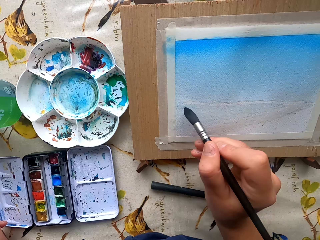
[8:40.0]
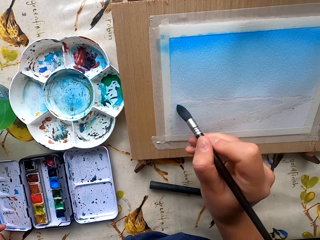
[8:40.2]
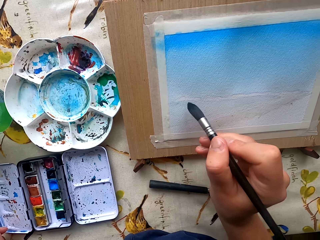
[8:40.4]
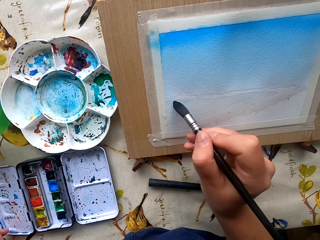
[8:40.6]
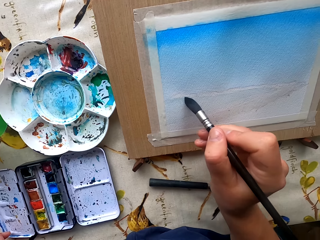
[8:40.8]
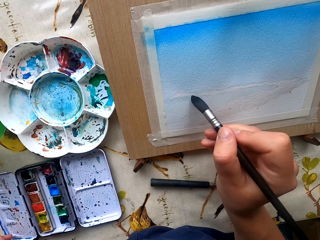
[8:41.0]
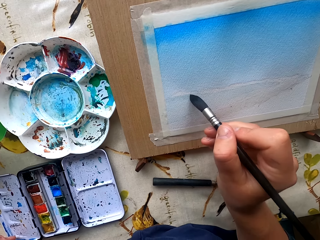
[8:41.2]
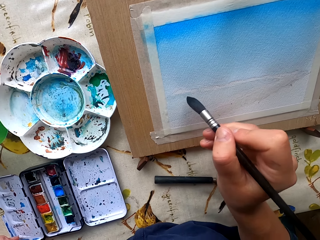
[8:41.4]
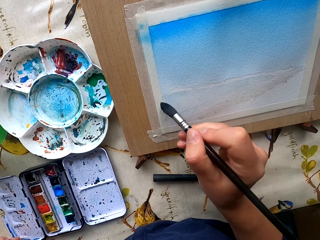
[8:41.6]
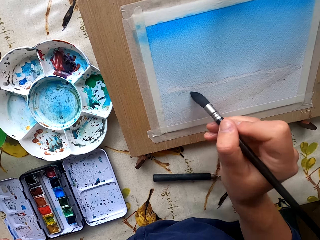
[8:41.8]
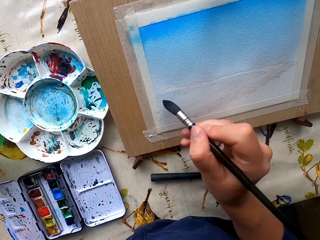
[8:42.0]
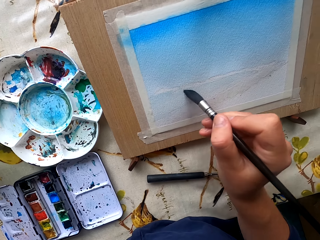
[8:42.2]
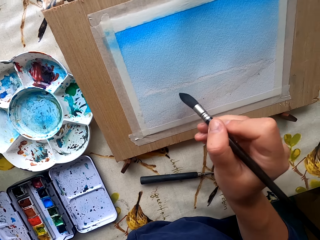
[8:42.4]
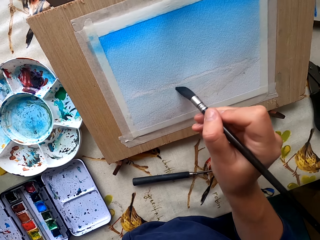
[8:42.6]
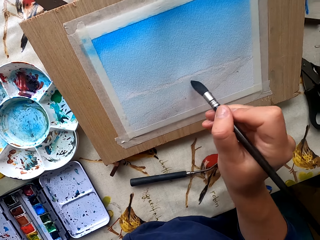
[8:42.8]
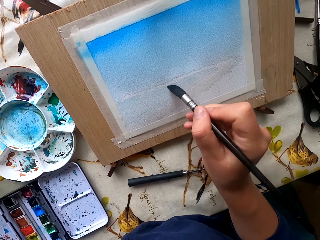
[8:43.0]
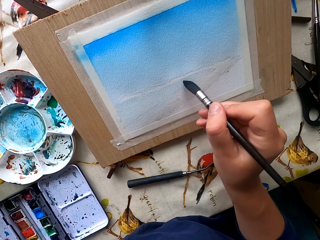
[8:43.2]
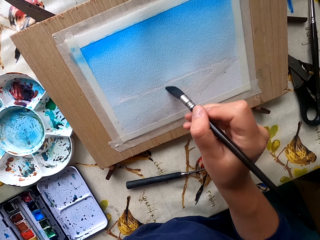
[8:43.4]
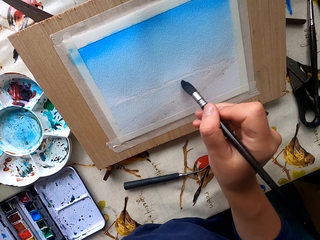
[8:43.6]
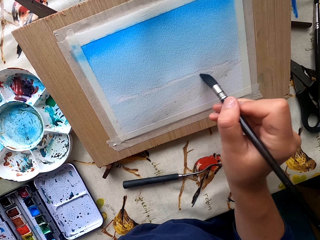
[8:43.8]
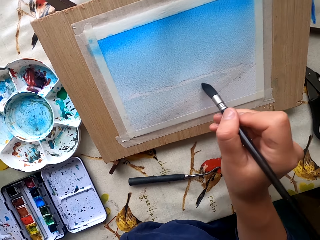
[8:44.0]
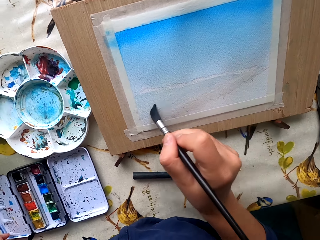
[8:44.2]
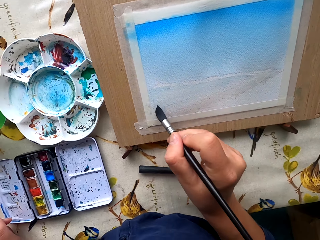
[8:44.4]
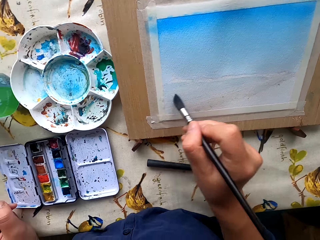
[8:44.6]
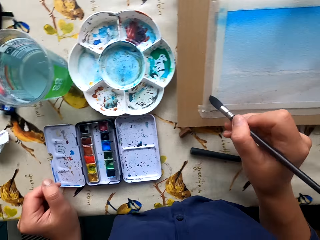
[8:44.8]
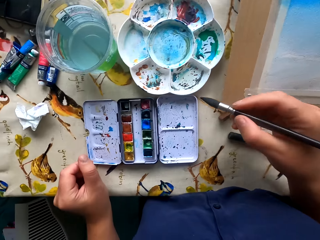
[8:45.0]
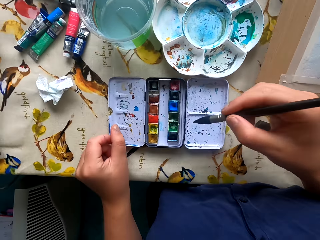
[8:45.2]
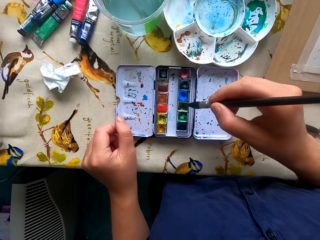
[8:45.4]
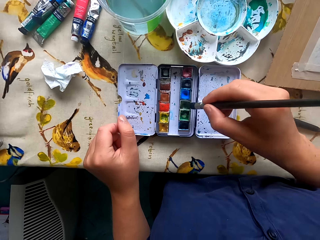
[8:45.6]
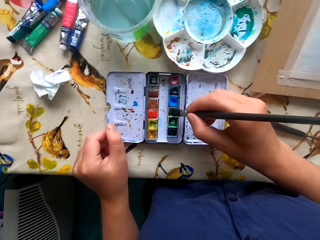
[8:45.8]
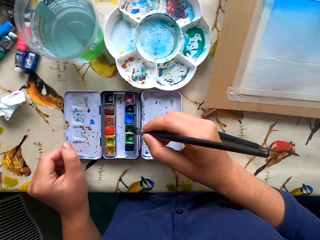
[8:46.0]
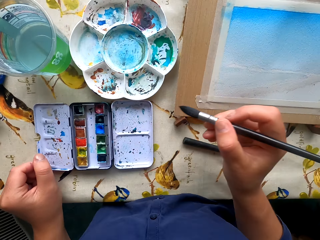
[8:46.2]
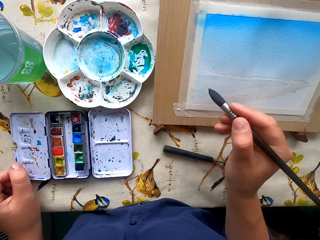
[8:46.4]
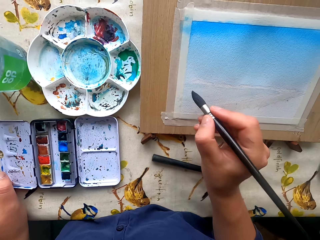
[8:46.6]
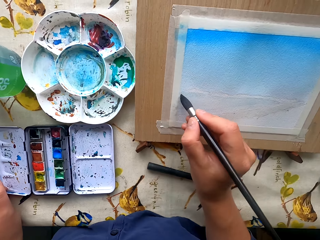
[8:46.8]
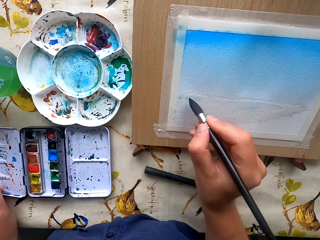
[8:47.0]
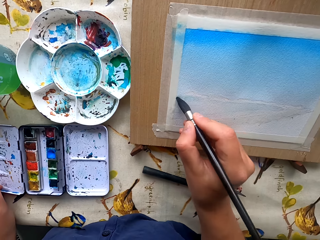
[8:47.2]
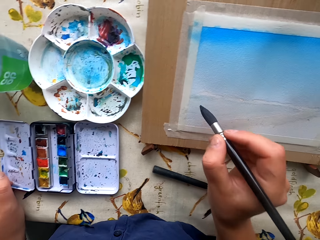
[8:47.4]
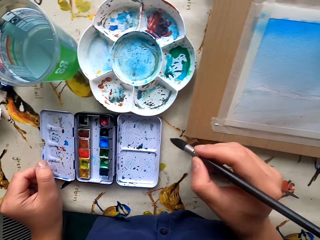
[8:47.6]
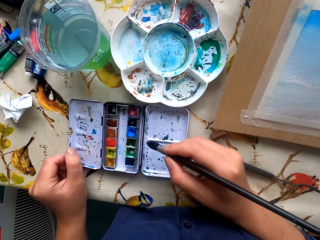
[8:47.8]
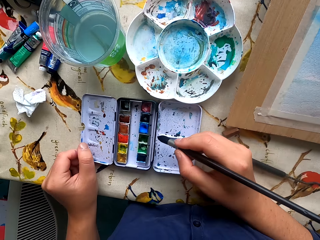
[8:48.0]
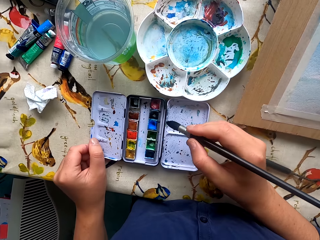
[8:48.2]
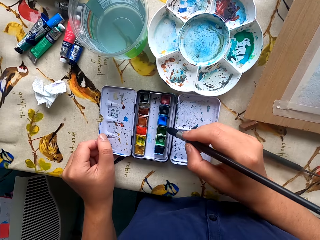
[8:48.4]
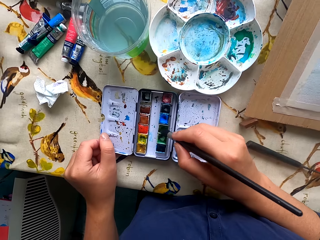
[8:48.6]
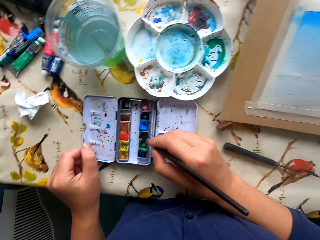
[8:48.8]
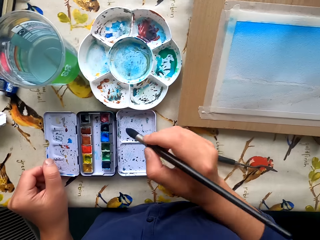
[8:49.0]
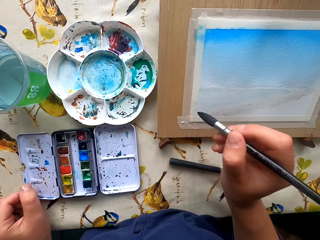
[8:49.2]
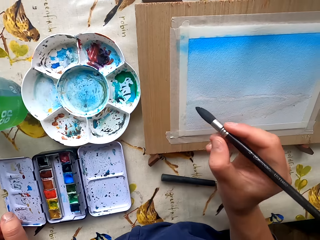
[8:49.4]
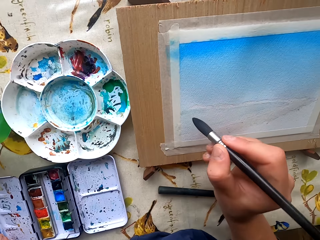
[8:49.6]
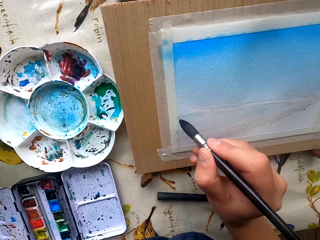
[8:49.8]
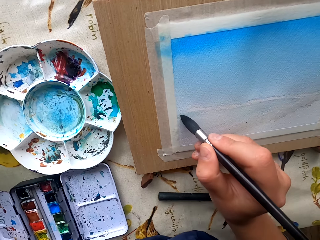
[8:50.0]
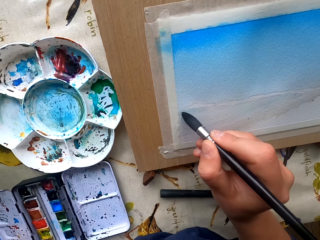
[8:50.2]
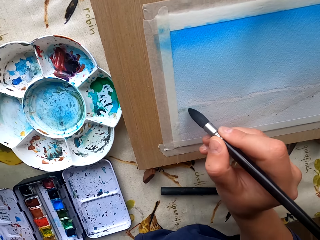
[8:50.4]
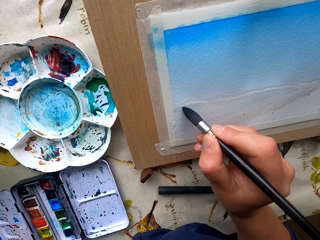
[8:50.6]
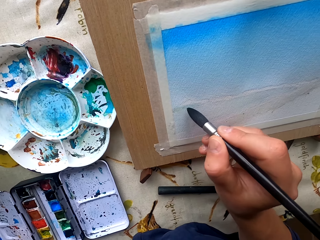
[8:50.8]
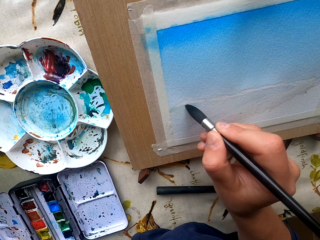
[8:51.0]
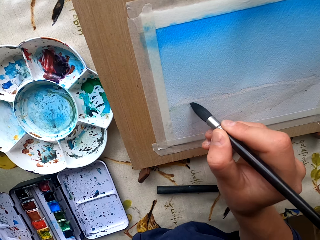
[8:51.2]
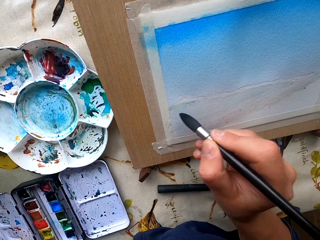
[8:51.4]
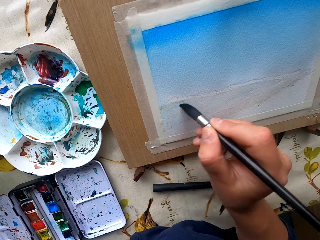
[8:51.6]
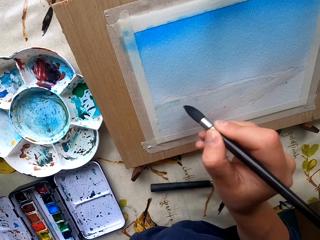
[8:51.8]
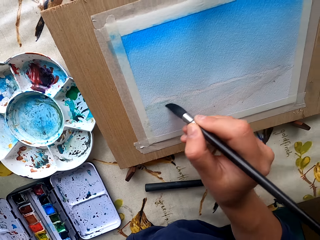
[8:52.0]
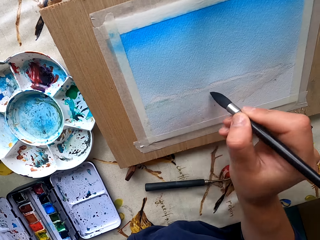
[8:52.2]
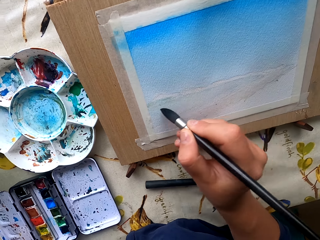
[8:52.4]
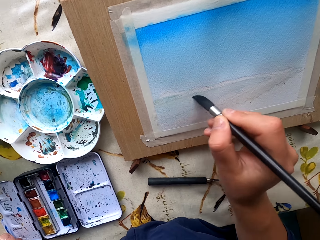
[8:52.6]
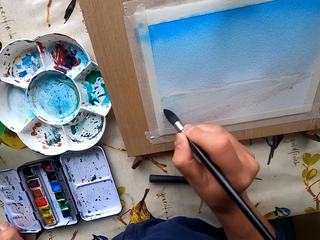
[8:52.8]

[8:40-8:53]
The camera wearer paints the drawing paper. They dip the paintbrush in the water paint. They paint the drawing paper. They dip the paintbrush in the water paint. They paint the drawing paper.

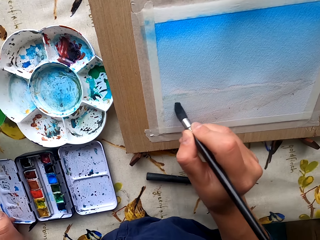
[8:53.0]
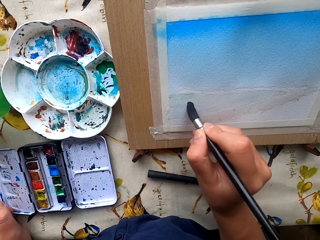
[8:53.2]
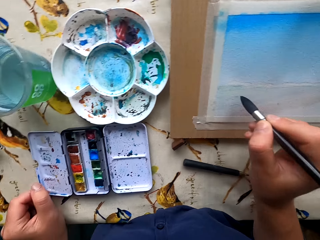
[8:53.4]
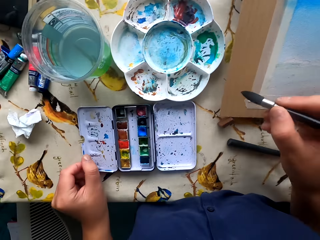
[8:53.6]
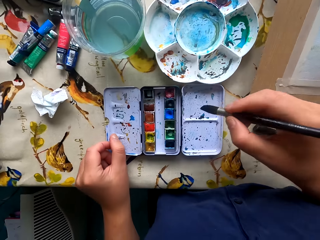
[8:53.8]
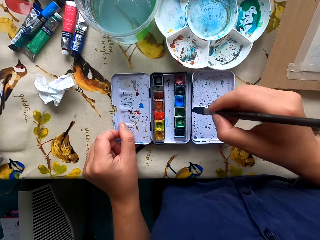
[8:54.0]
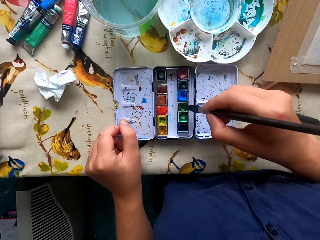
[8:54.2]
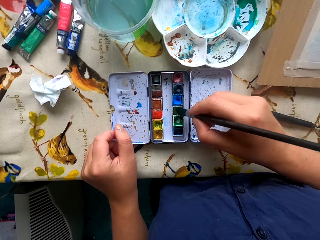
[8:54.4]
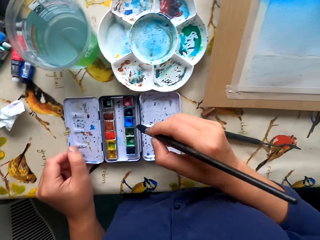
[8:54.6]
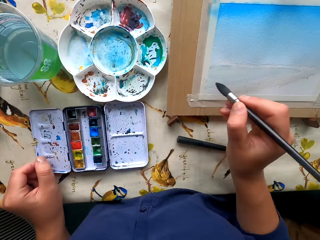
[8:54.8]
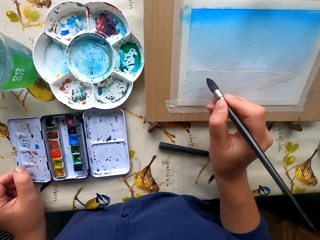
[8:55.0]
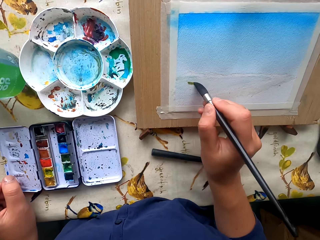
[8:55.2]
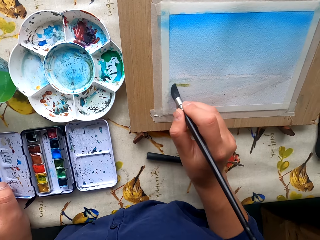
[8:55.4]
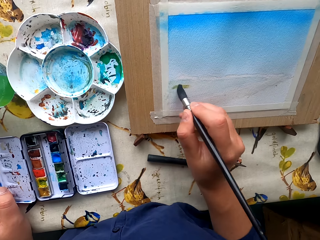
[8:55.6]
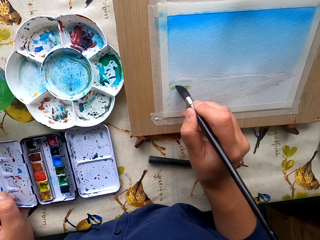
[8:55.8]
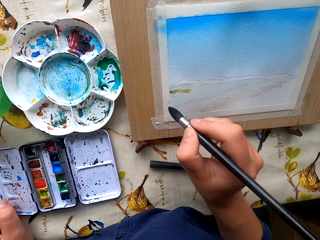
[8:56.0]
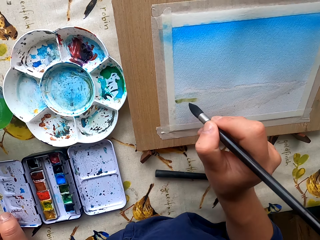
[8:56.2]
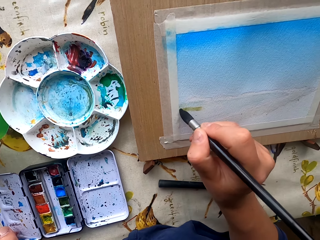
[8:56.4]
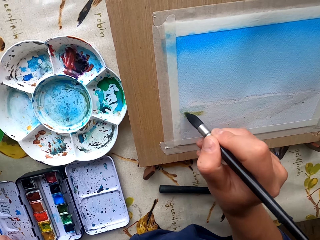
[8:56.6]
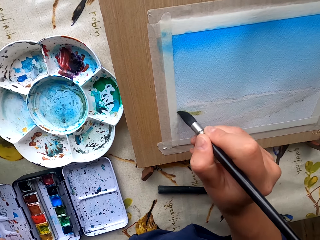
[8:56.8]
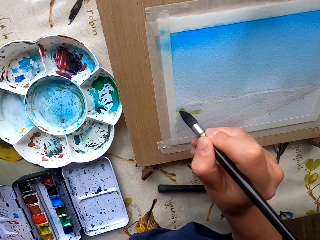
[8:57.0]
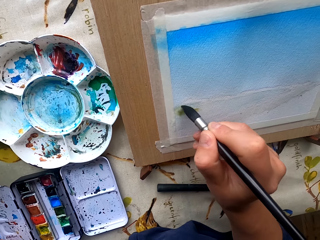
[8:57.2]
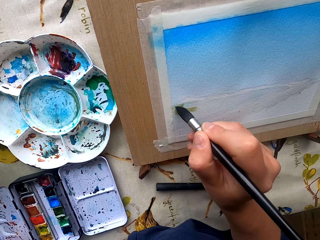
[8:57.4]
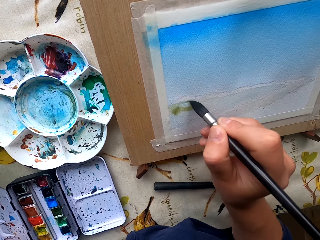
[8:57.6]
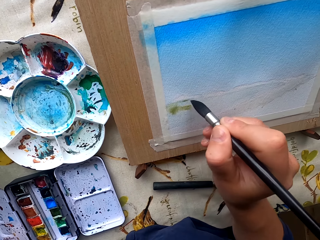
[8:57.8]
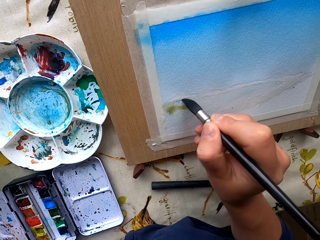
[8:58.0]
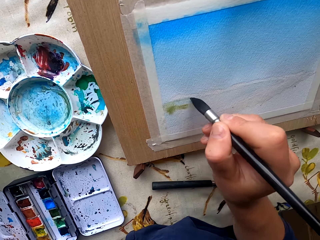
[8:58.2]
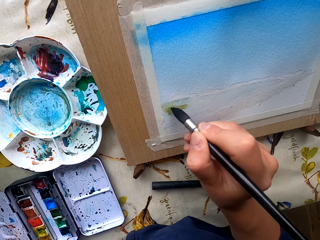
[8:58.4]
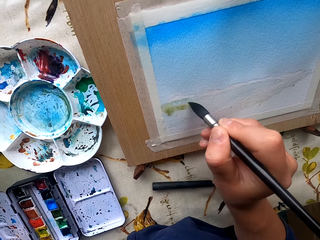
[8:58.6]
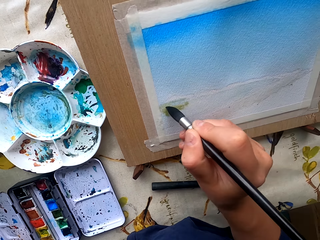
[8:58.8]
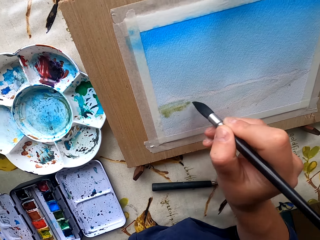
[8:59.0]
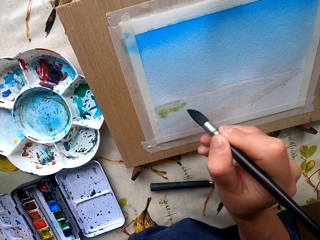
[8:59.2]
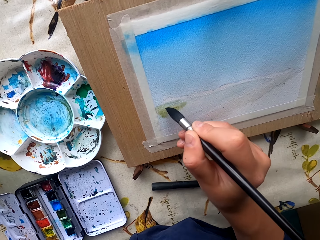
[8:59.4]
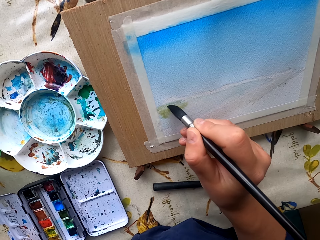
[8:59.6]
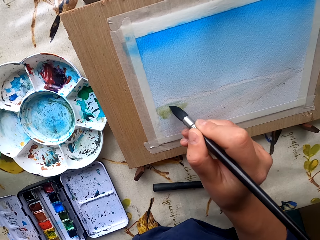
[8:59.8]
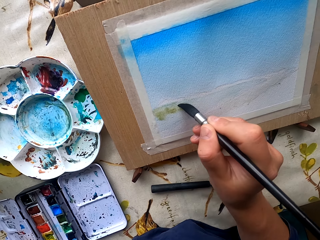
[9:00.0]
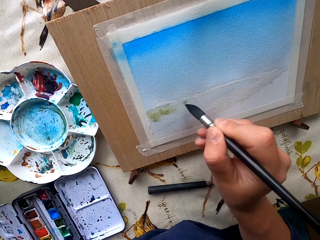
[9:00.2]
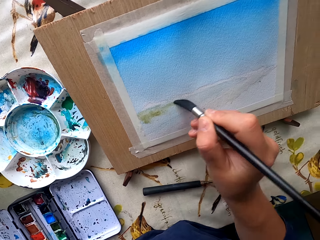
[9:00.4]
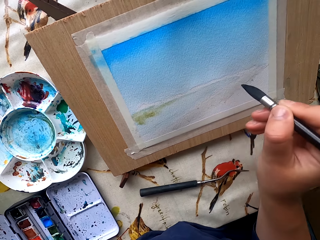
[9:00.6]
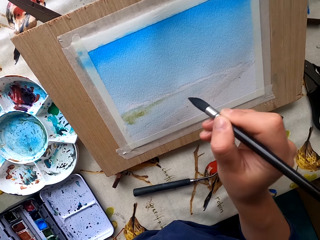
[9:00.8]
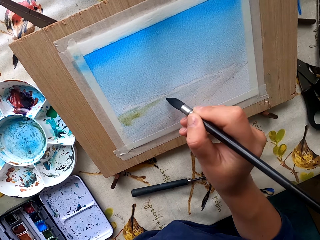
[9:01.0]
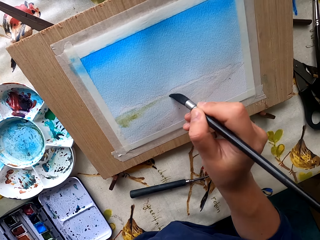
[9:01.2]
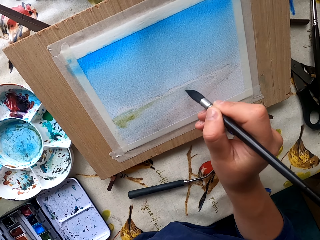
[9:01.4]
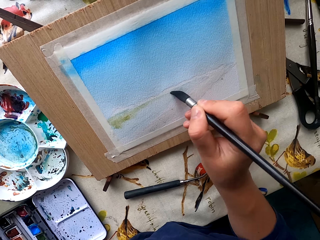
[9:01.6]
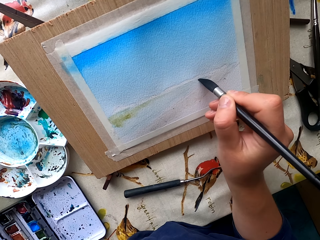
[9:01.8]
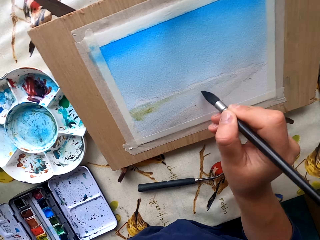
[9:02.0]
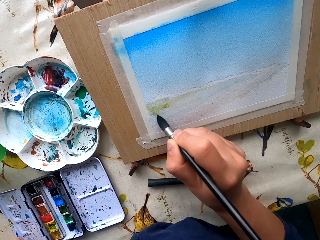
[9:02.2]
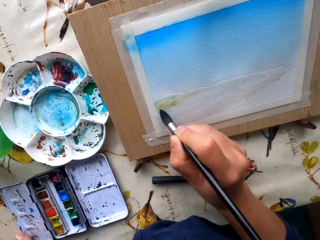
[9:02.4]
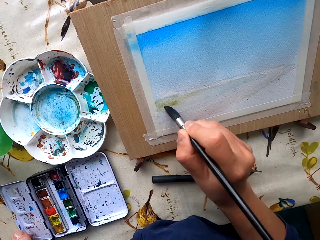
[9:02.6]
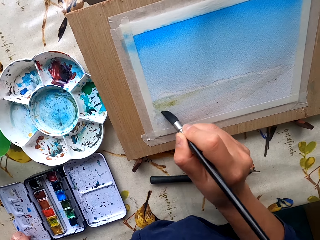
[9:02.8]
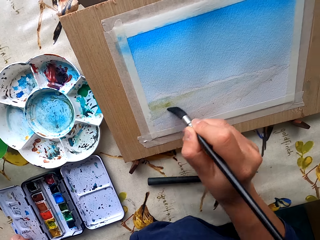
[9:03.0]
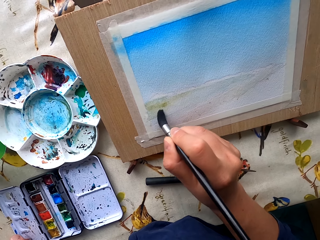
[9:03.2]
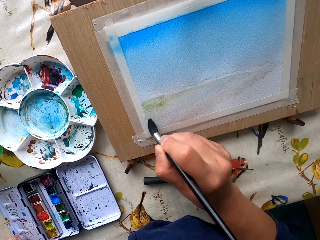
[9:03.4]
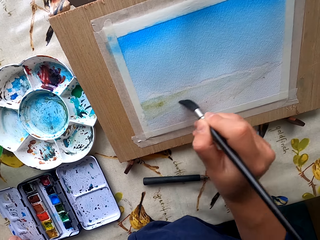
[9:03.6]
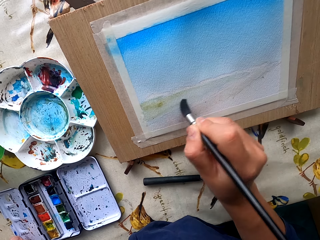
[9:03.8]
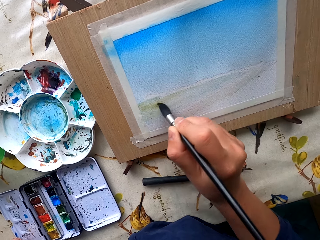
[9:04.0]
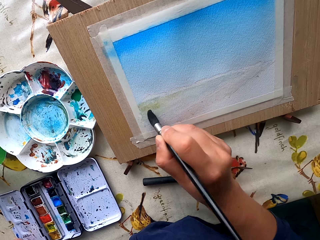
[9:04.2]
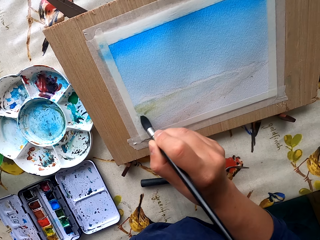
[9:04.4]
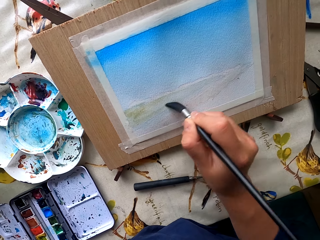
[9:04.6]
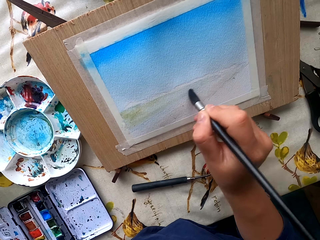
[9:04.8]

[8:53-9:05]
The camera wearer dips the paintbrush in the water paint. They paint the drawing paper.
